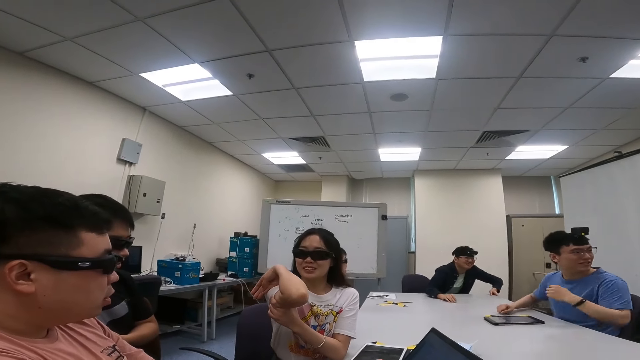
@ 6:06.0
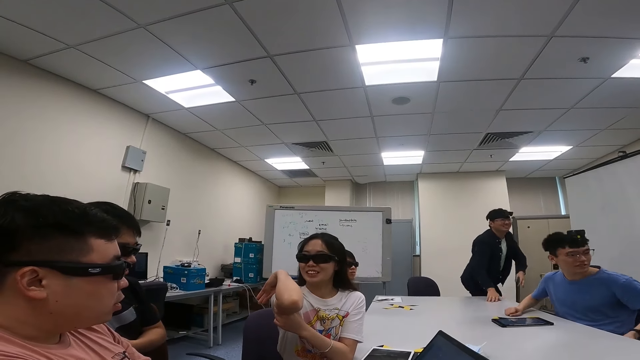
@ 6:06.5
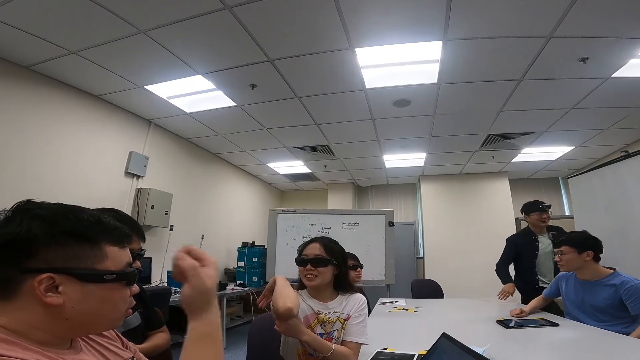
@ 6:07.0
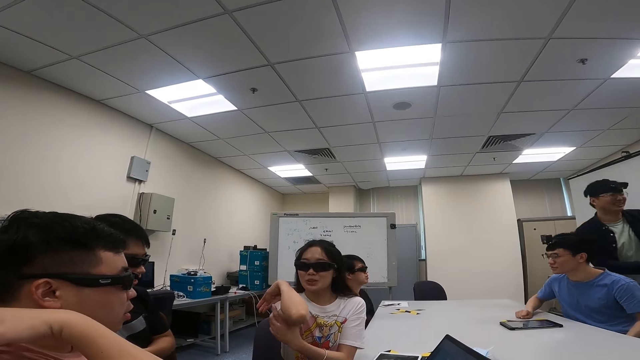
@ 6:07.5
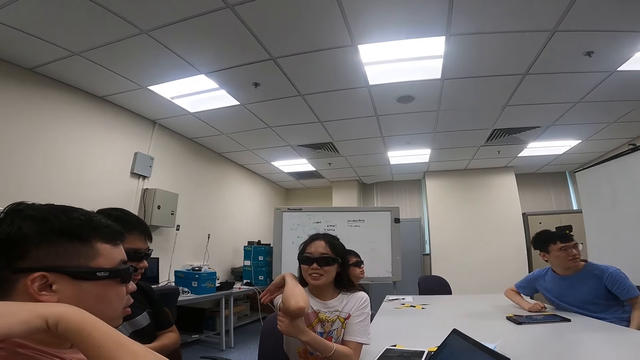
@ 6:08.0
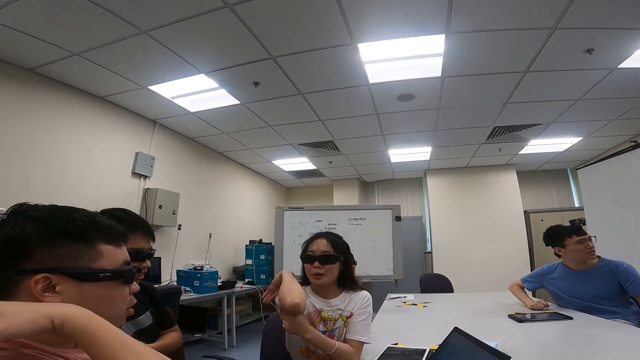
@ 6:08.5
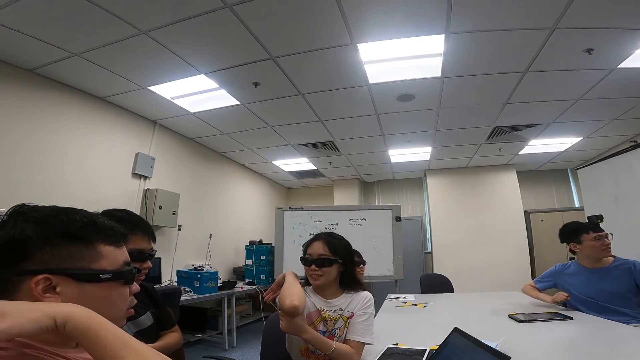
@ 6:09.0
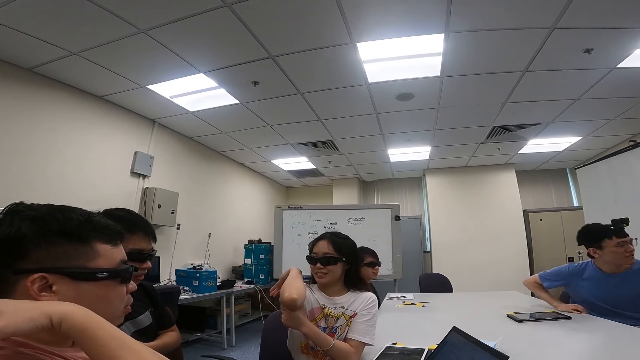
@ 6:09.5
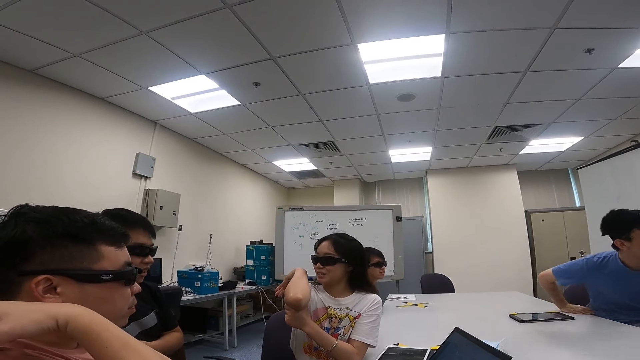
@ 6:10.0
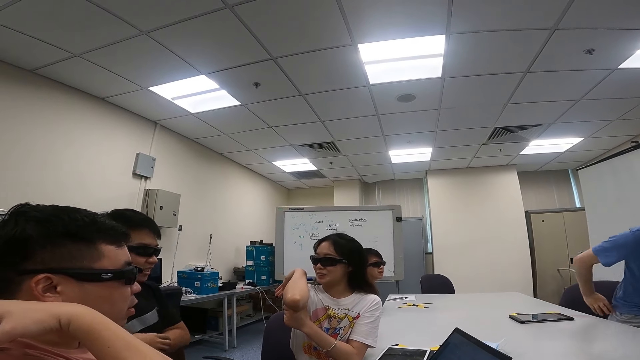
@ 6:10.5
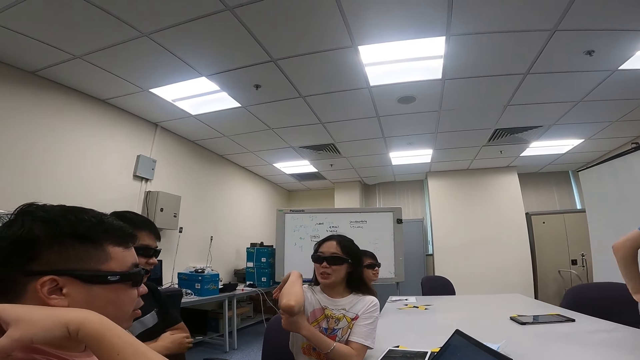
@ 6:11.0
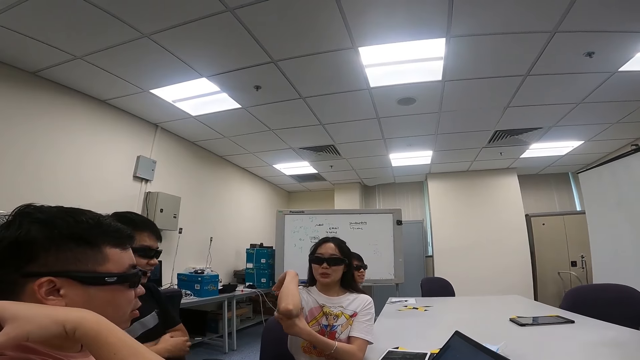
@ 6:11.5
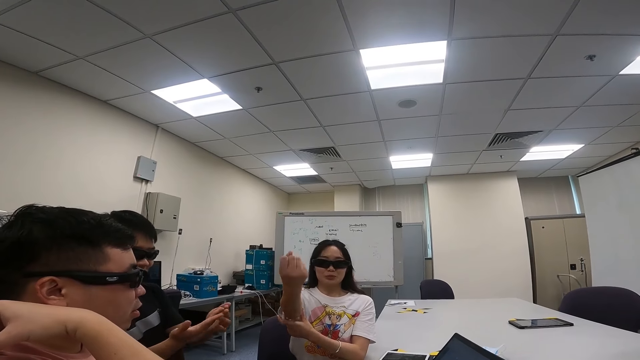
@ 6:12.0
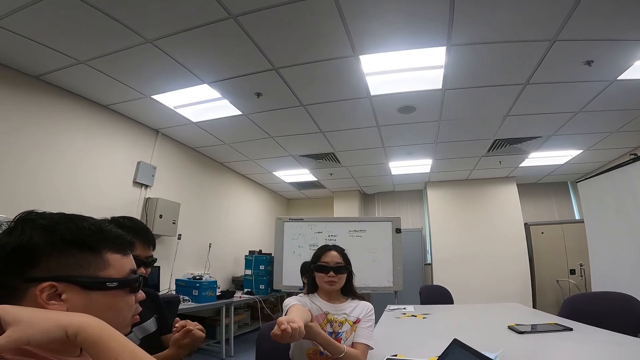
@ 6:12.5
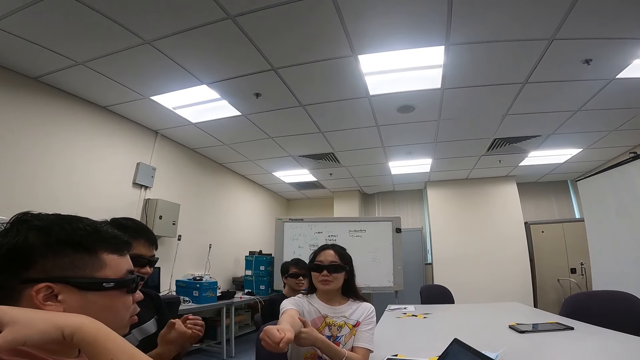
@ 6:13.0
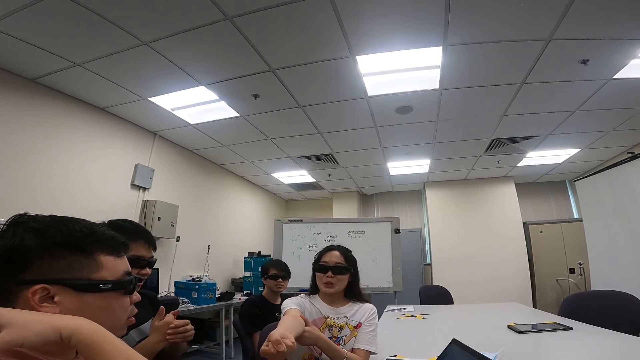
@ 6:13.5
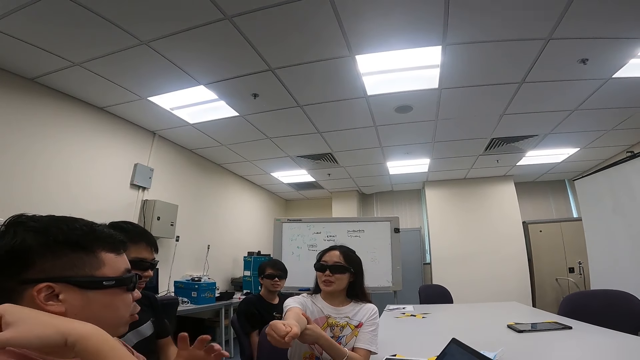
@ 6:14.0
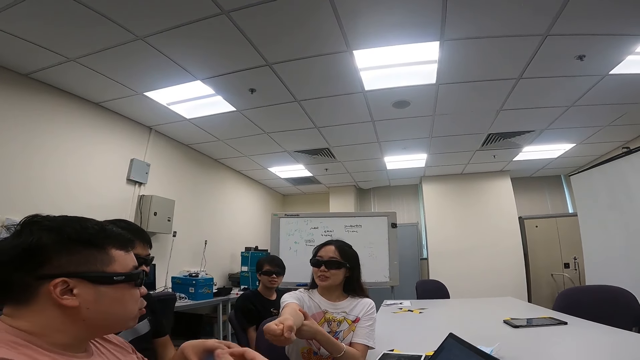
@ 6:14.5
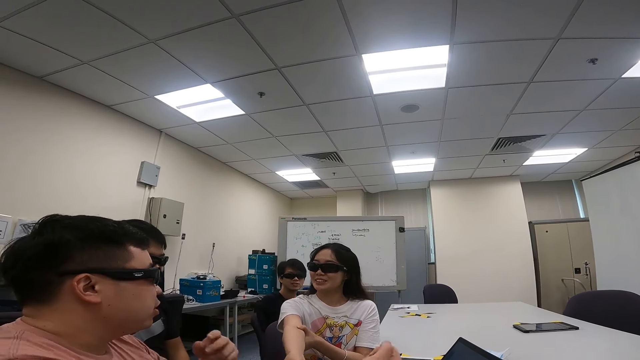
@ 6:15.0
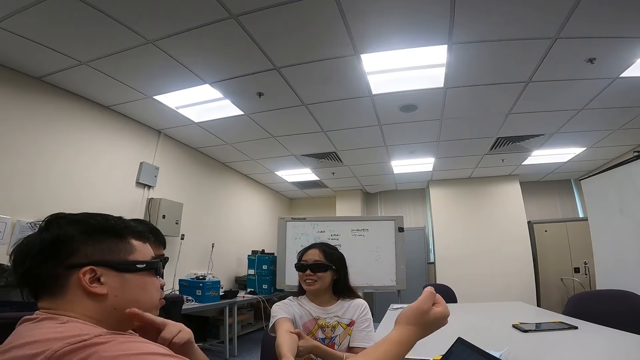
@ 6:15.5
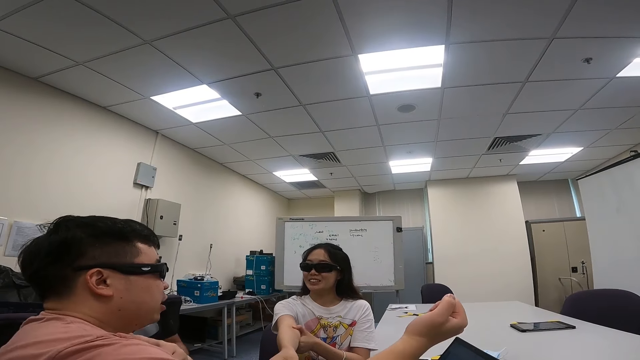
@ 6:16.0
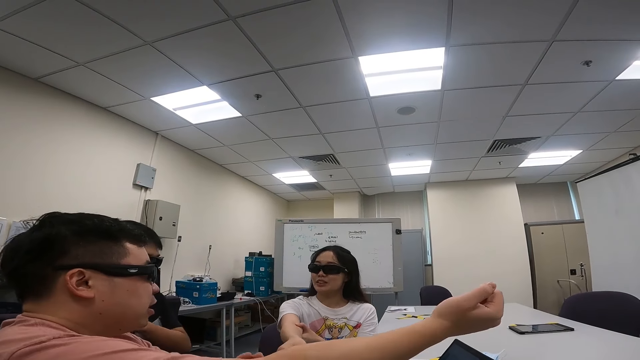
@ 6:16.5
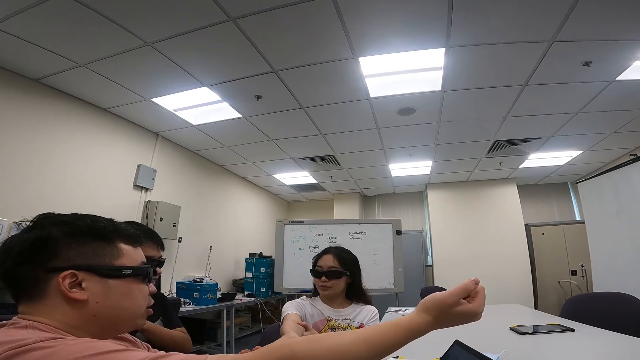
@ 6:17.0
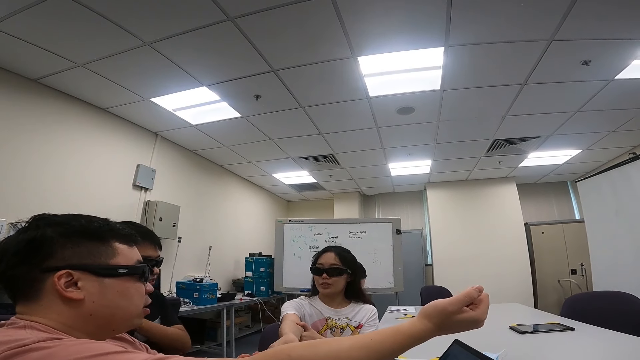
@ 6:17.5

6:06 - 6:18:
A person talks to another person. The other person talks to the first person. The first person points at his arm.

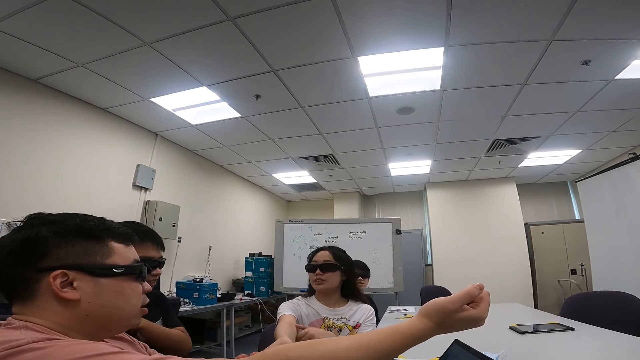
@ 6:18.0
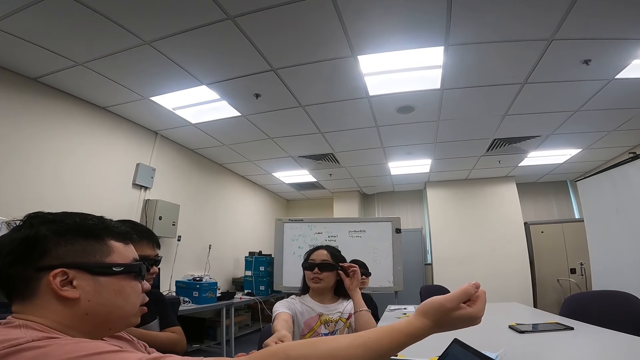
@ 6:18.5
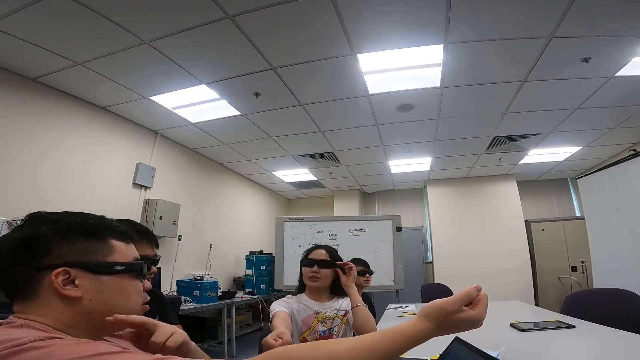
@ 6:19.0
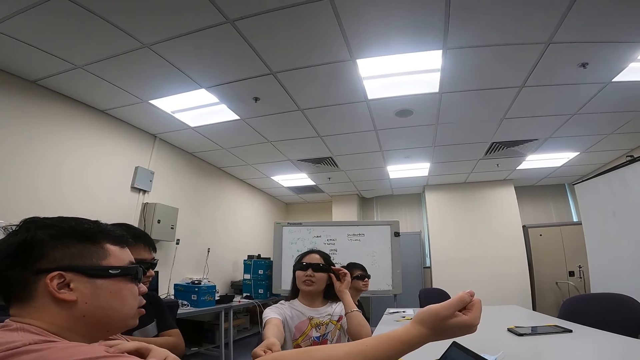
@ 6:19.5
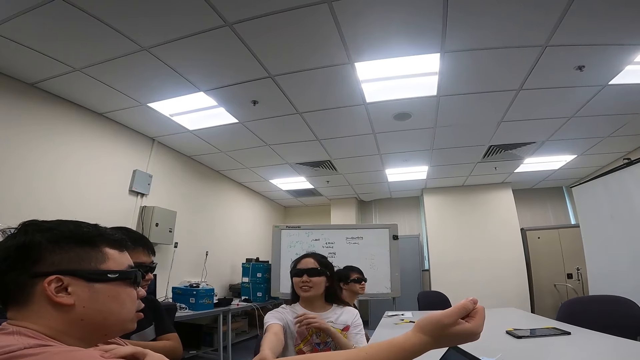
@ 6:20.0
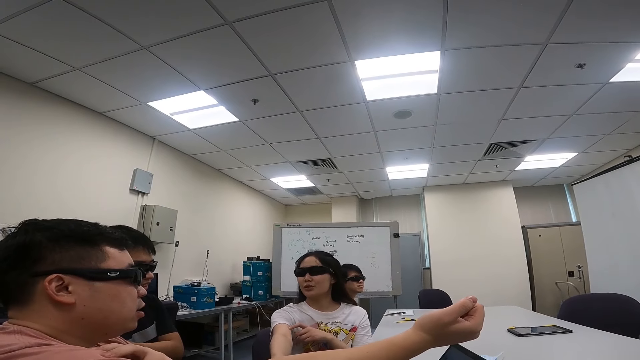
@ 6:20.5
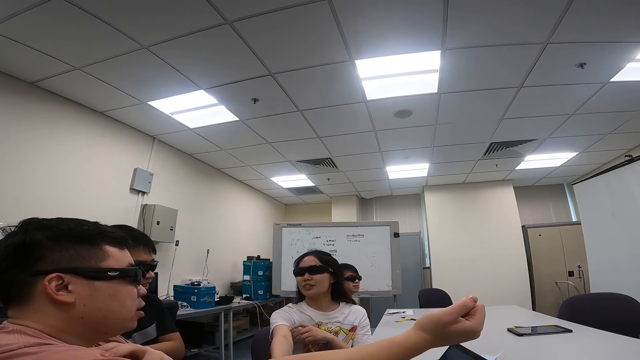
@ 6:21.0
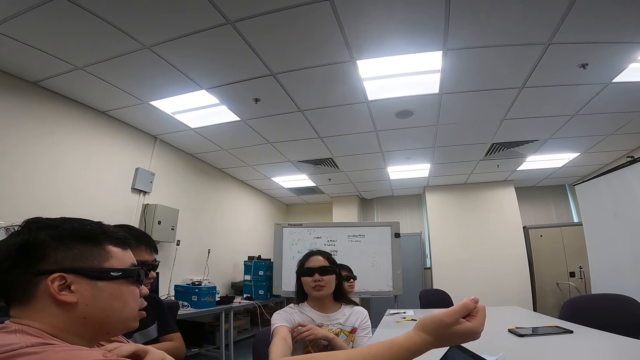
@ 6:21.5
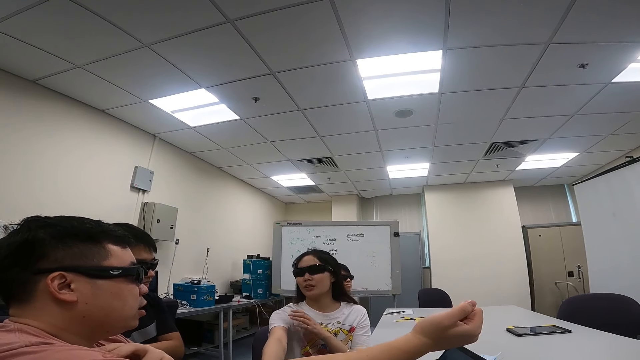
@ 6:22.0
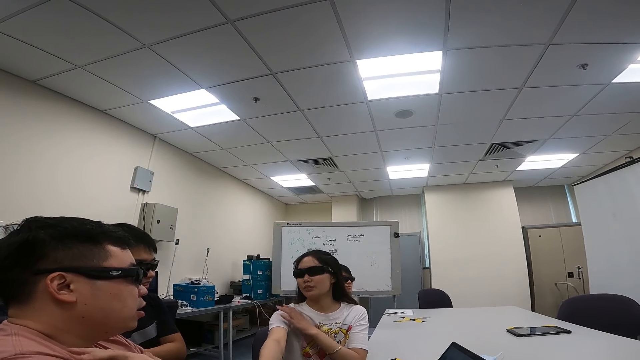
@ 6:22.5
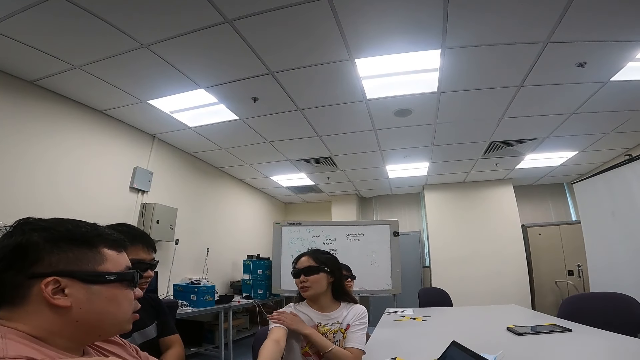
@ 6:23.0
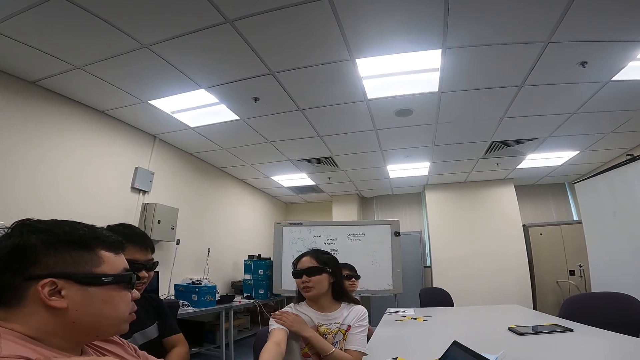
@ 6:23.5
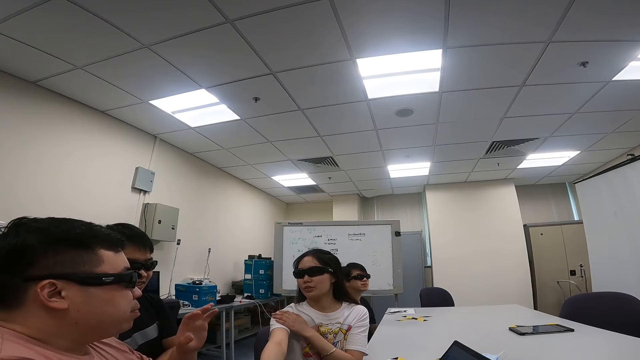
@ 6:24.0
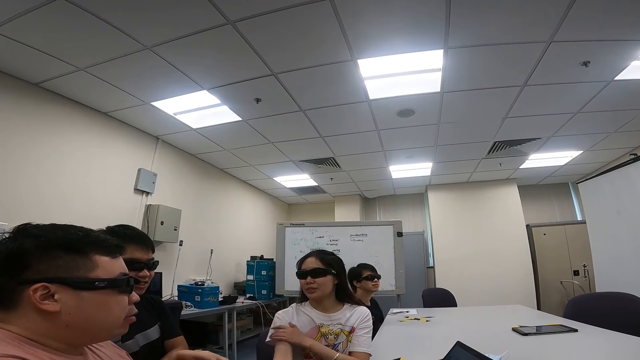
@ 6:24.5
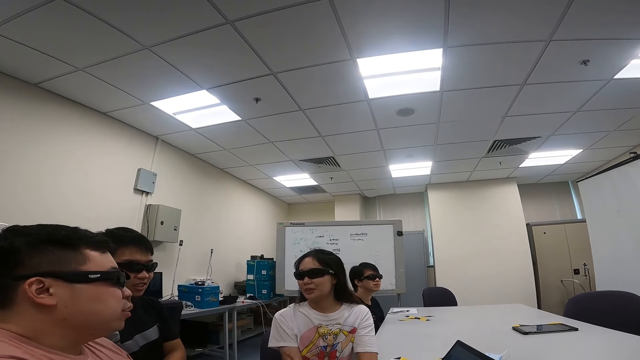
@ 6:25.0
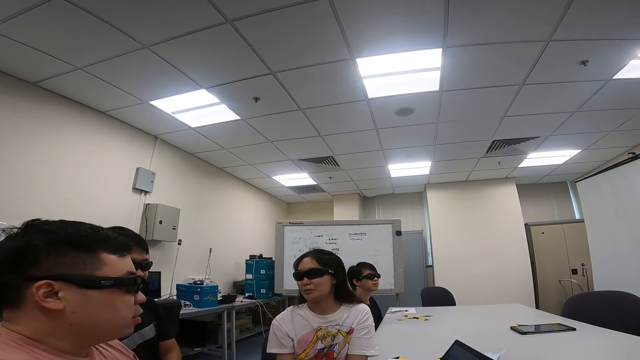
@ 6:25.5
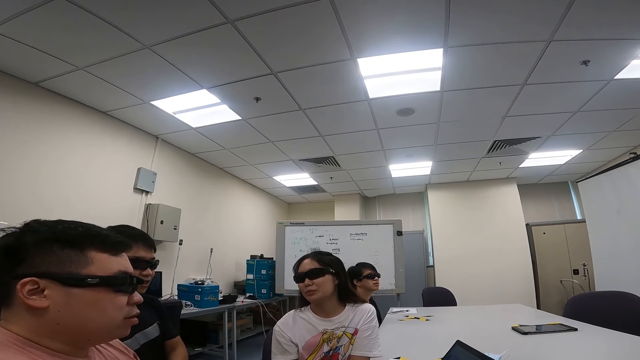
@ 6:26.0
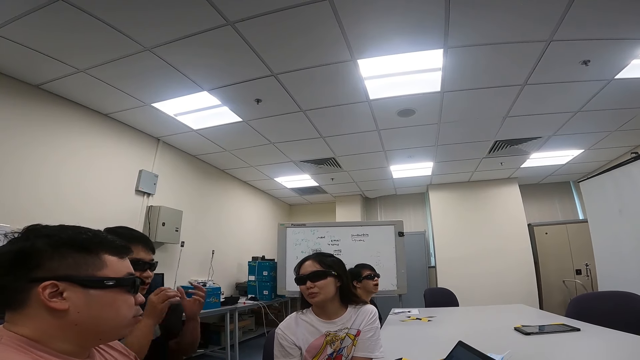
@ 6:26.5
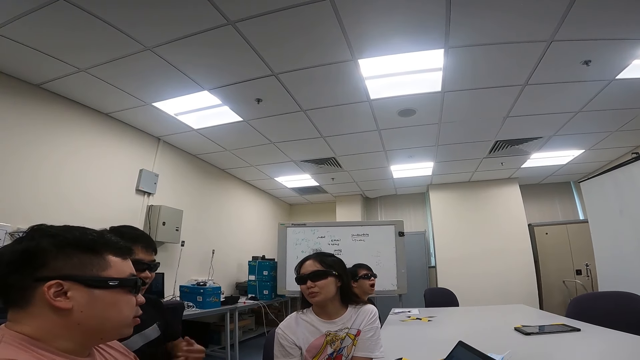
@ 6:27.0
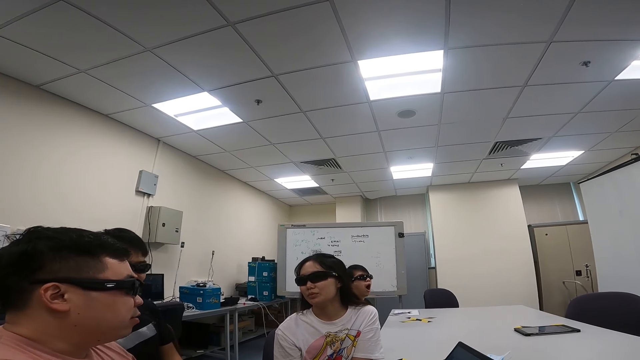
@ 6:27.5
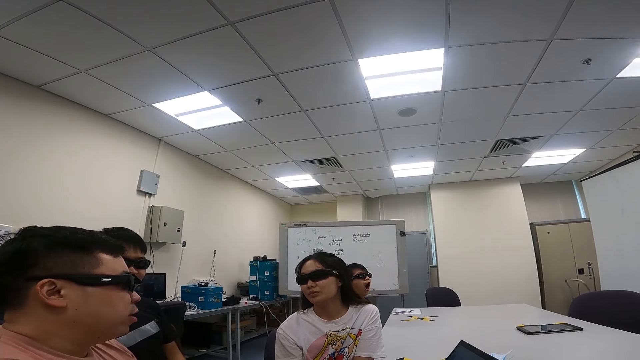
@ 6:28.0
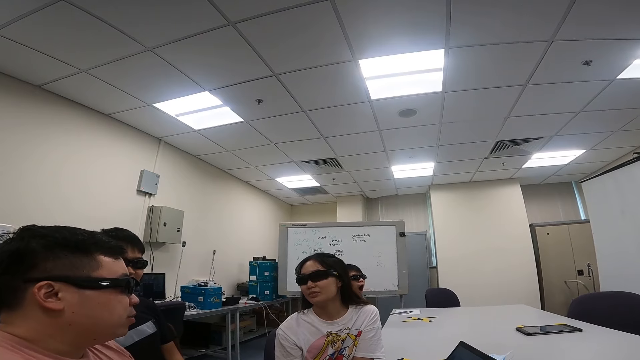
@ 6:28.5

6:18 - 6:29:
A person adjusts the goggles and talks to another person. The person talks to the other person again. A third person moves his hand.
